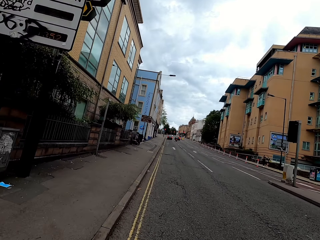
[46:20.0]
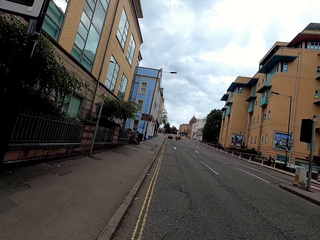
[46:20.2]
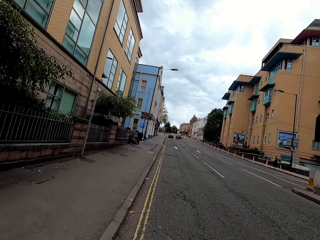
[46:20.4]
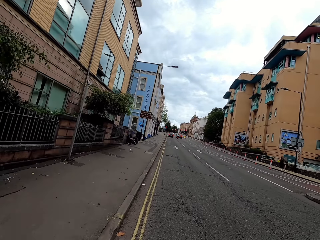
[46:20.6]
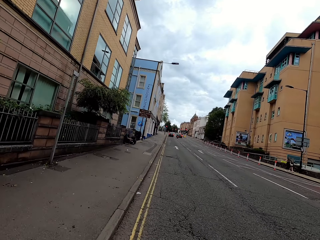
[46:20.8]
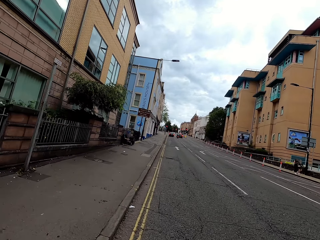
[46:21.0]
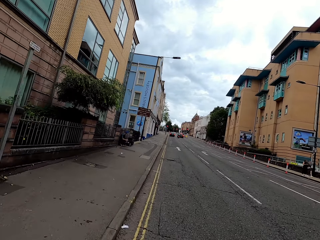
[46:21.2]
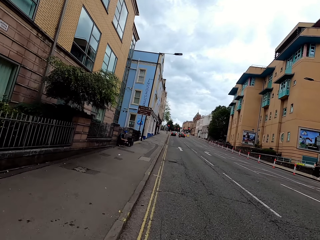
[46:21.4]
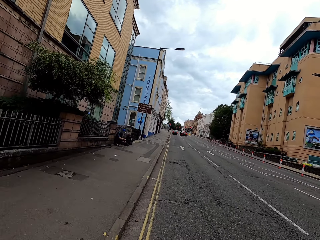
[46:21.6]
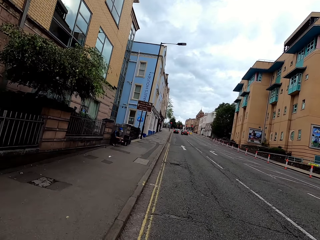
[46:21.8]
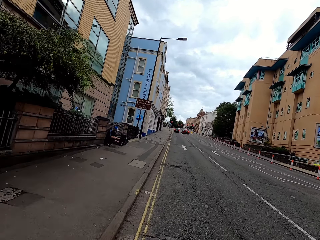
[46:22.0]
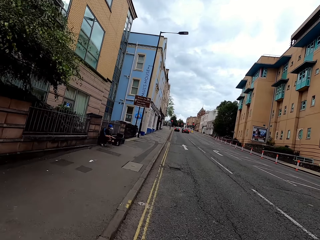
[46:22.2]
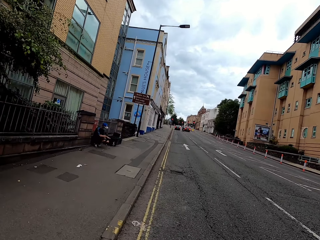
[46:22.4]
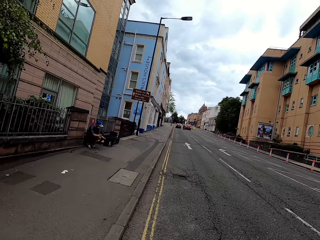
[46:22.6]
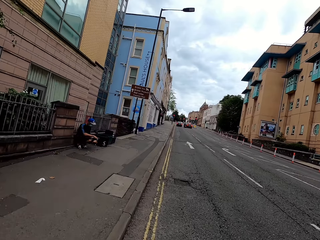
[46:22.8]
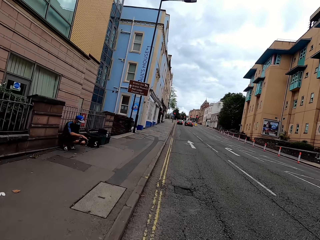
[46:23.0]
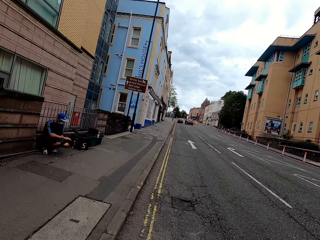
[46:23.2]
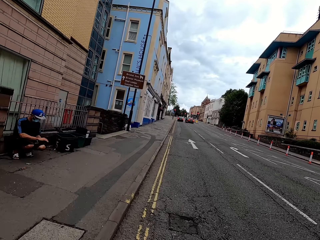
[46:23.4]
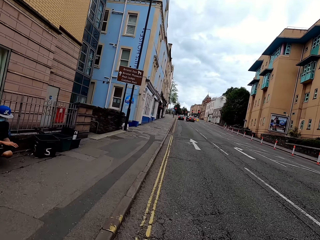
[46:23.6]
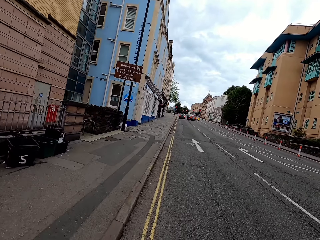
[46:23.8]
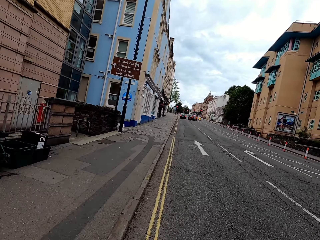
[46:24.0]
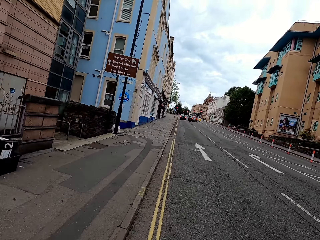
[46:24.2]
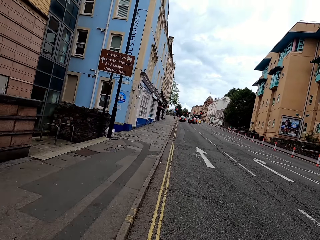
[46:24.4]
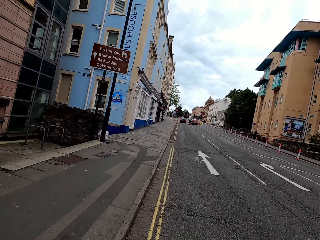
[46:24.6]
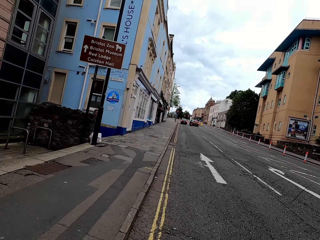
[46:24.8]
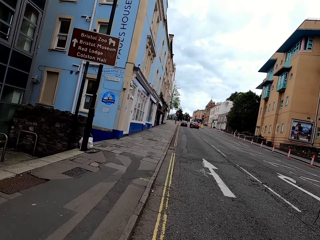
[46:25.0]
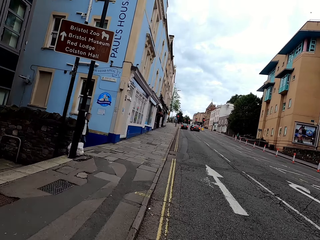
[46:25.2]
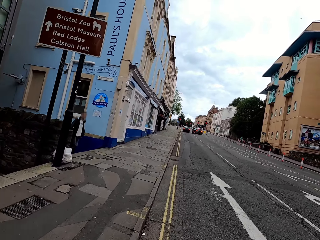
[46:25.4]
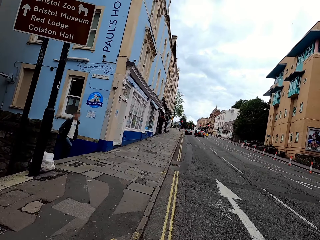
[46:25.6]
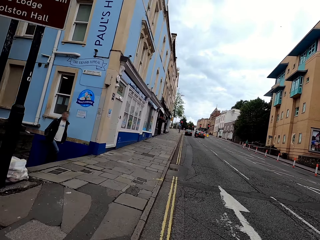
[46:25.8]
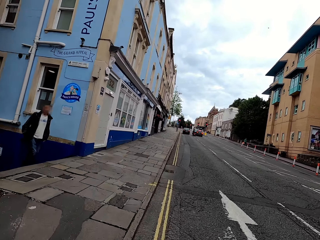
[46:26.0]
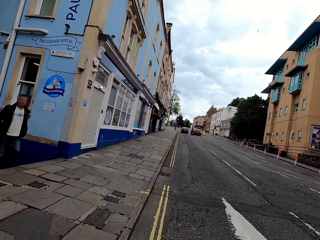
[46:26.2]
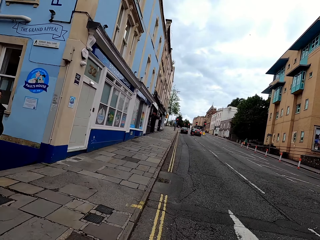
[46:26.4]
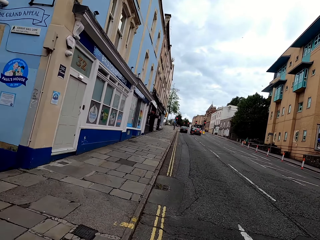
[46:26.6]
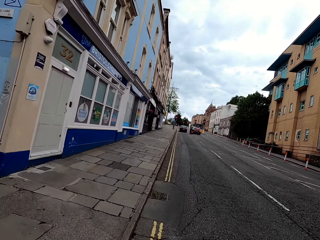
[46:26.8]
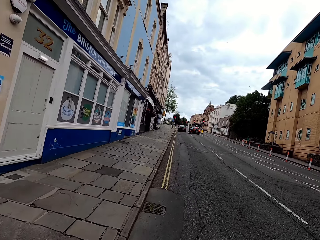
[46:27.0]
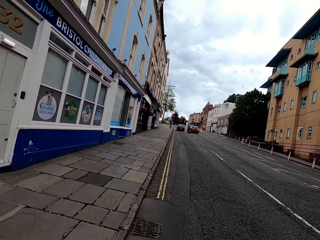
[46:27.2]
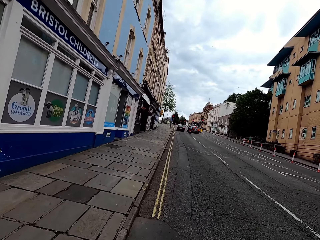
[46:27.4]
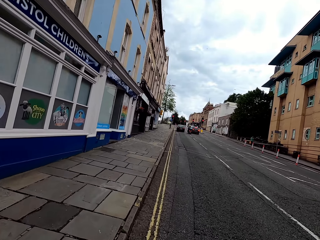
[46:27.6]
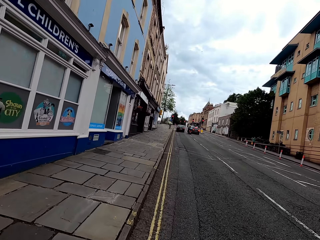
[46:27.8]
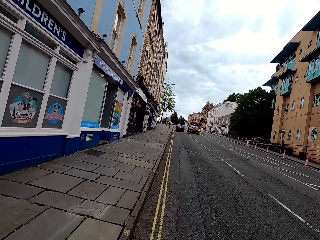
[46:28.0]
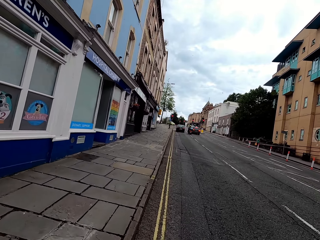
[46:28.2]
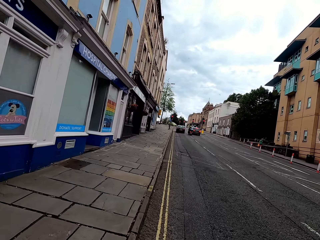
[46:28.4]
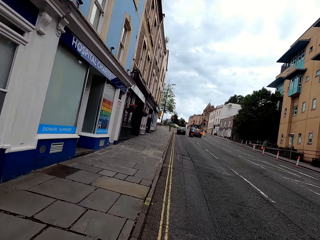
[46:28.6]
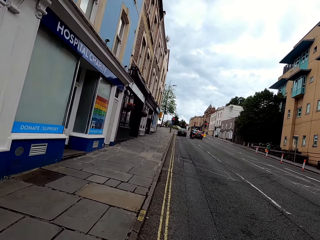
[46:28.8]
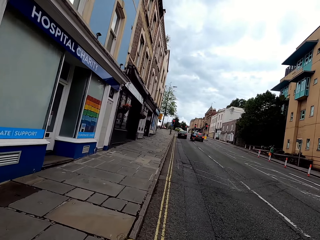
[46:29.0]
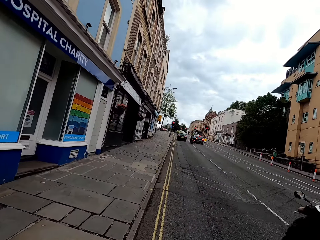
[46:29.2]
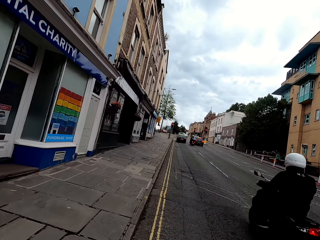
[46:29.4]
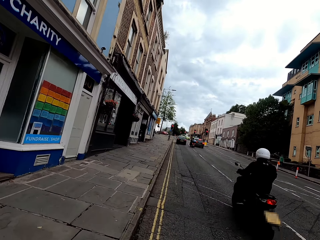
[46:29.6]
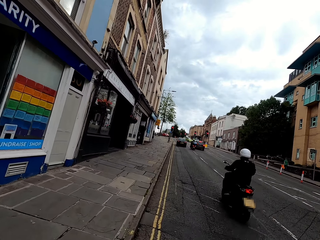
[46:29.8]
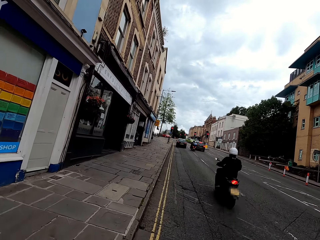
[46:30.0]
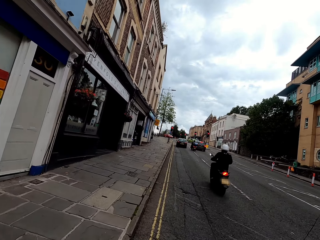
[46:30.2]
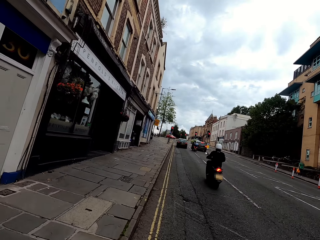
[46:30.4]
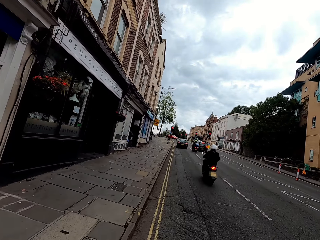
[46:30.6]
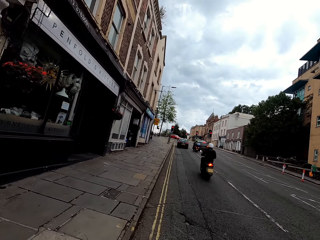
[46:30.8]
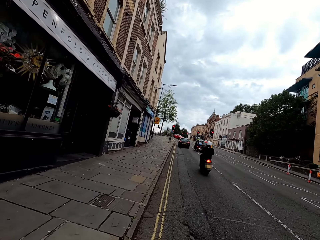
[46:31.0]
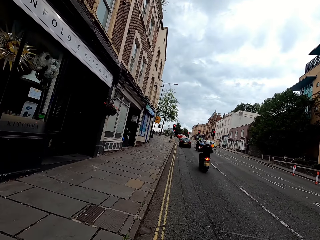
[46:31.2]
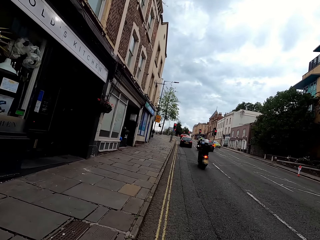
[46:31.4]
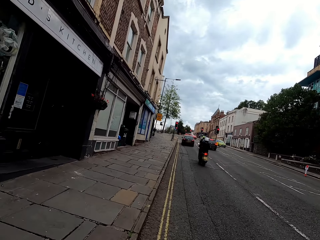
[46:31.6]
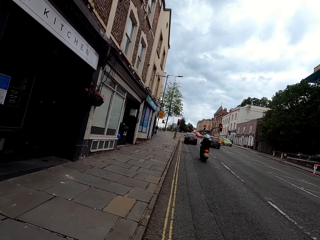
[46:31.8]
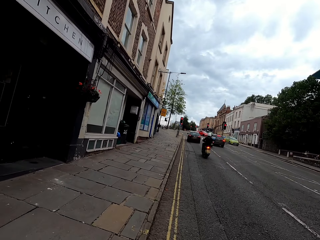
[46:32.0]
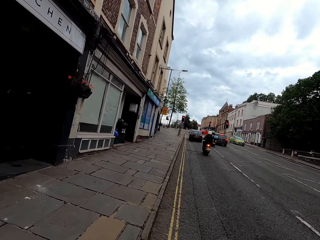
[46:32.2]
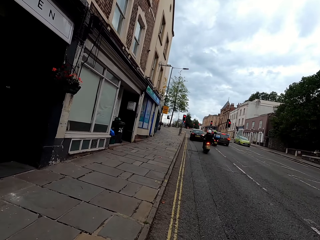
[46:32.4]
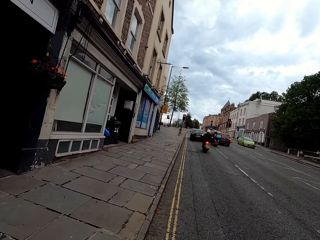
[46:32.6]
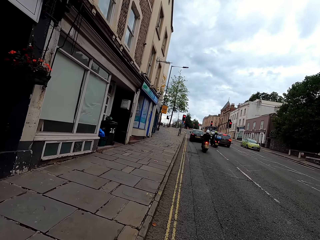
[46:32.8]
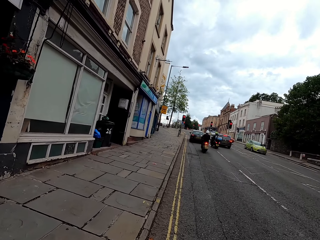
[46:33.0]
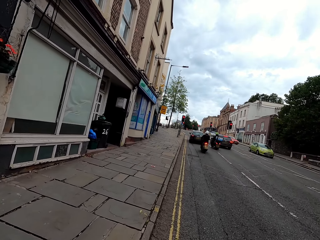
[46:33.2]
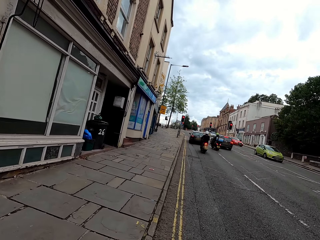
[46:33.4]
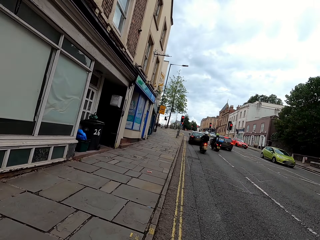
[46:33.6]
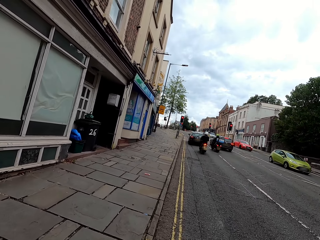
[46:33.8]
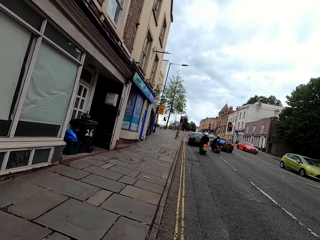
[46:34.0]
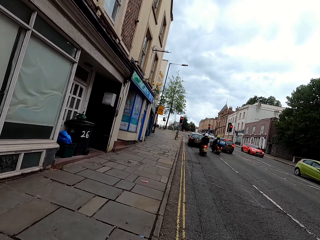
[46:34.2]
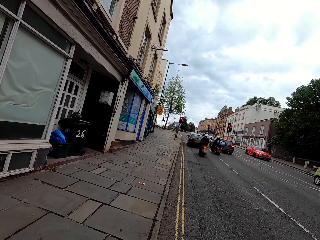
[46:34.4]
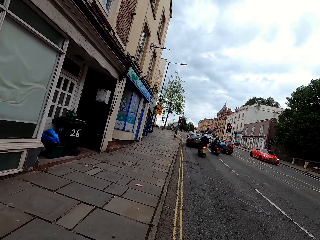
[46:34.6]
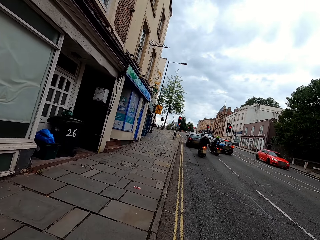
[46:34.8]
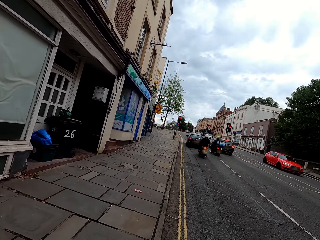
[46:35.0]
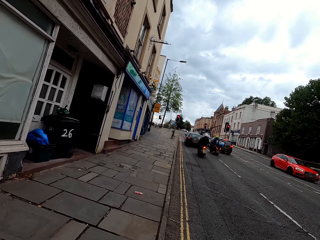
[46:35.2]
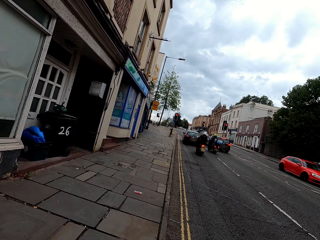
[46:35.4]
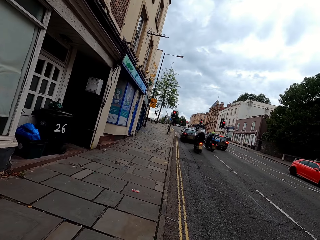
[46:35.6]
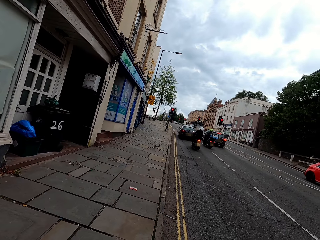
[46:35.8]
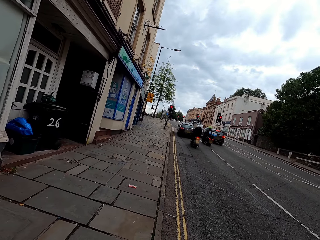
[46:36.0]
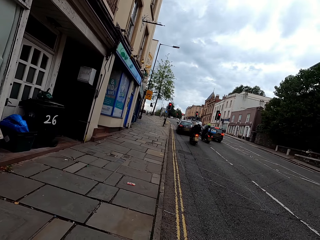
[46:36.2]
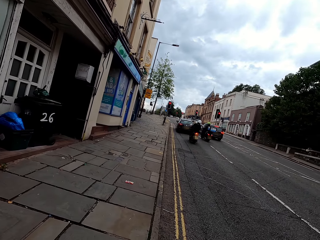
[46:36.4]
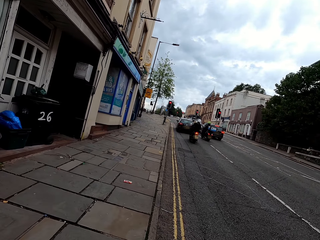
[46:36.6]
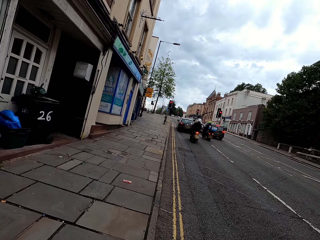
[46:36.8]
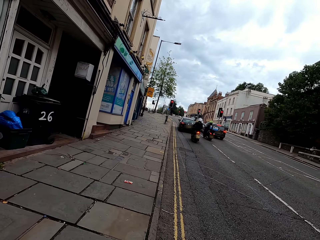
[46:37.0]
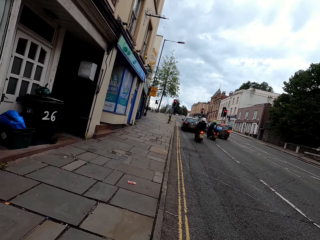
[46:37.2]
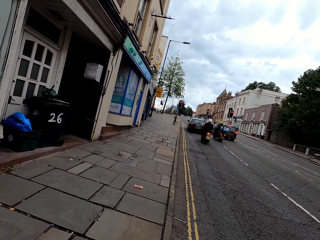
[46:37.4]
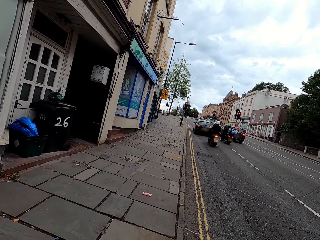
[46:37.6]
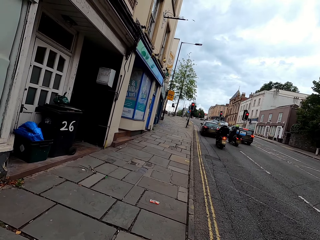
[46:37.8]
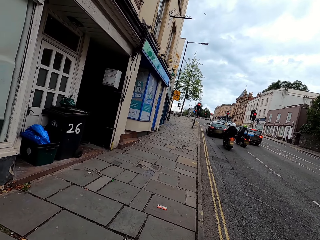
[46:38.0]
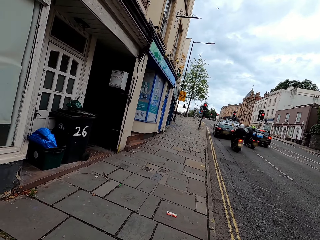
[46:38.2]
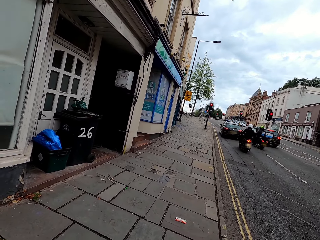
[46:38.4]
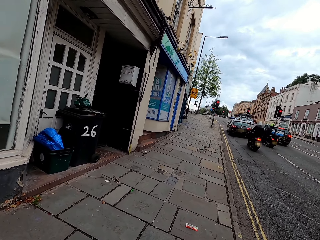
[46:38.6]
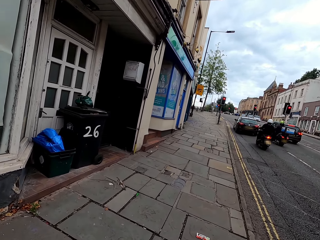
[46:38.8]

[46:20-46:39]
A man squats on the sidewalk. The camera wearer cycles on the road. They cycle on the pavement.

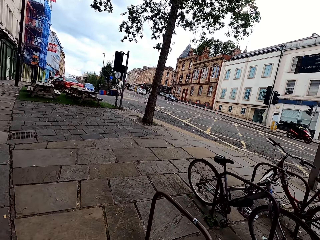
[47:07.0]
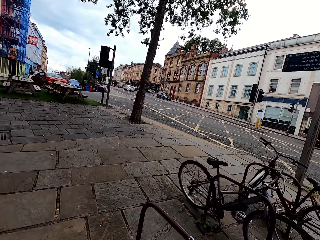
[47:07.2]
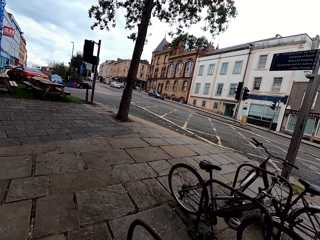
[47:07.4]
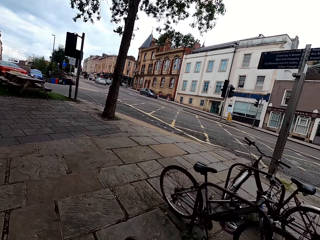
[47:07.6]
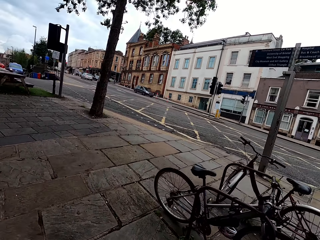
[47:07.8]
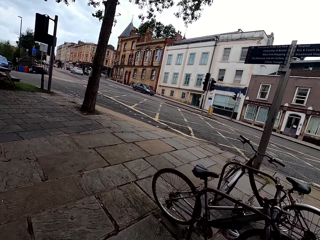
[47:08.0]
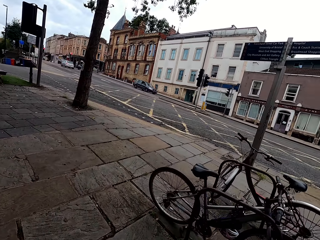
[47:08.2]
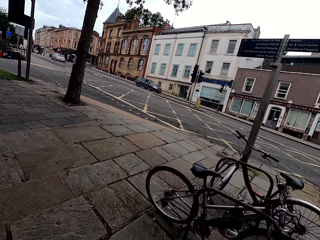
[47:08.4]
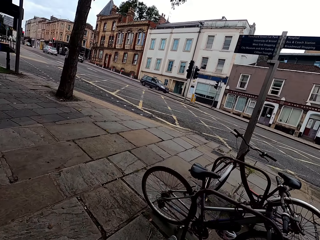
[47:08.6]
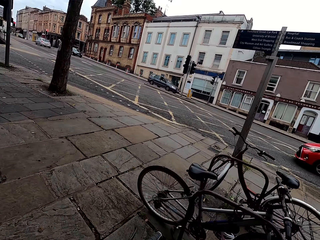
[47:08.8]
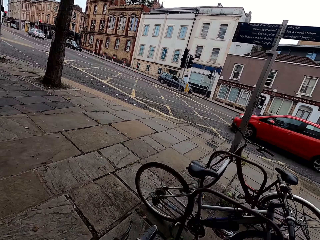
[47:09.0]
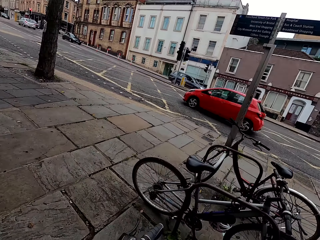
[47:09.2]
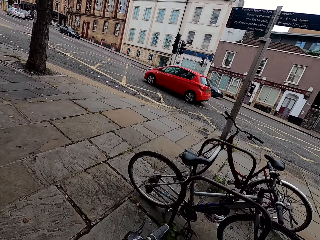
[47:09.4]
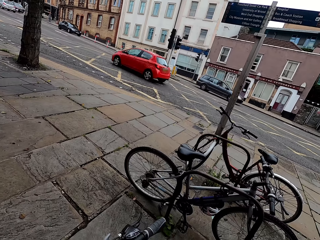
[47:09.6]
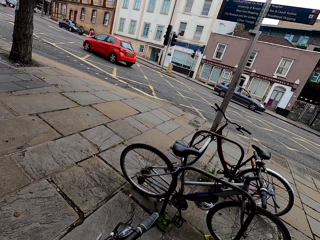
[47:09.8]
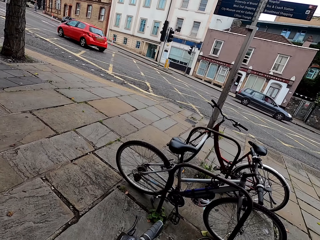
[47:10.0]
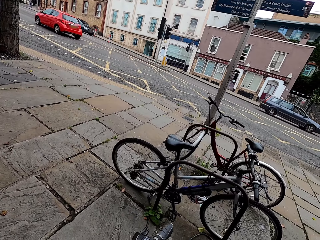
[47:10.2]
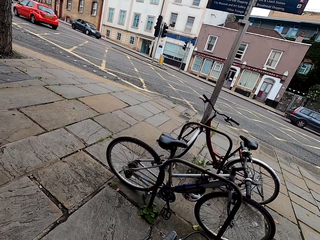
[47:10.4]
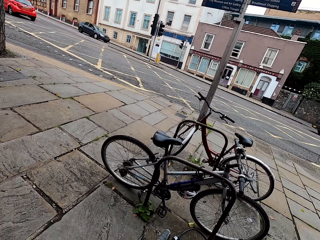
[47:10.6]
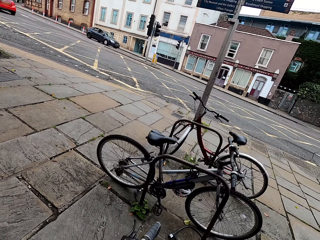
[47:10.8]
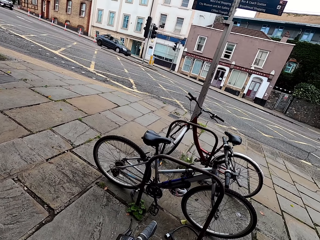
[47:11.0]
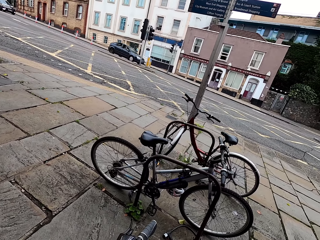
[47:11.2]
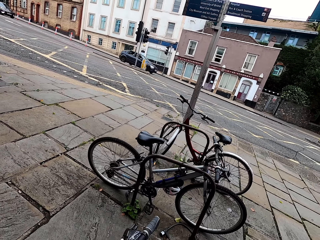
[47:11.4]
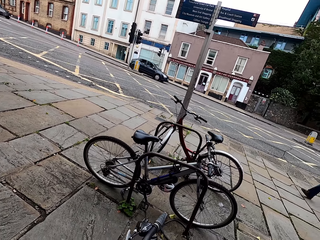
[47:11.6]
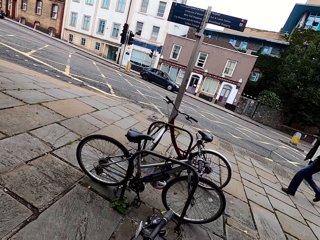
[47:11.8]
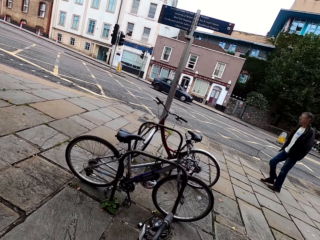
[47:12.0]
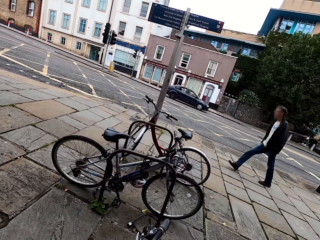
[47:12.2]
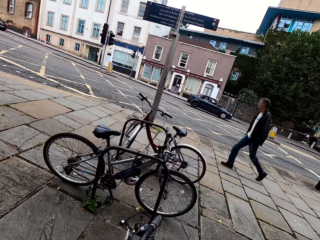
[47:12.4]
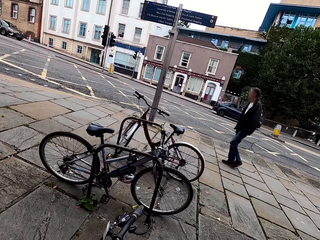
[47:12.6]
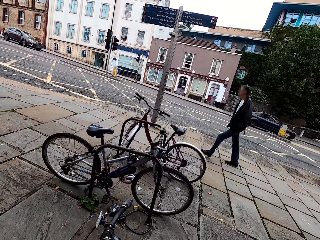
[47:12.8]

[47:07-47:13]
The camera wearer parks the bicycle. They stop at the sidewalk.
